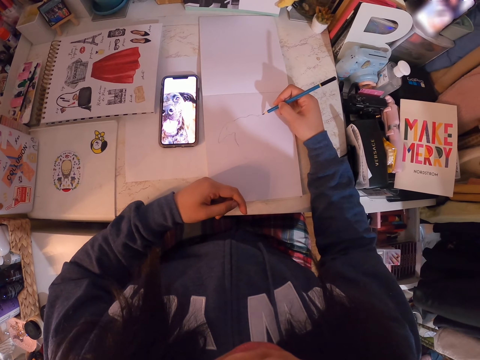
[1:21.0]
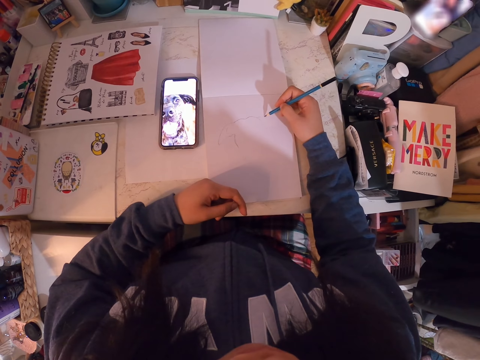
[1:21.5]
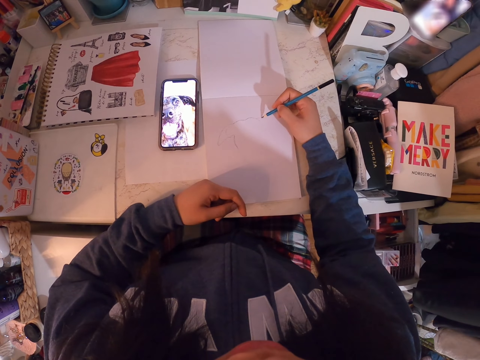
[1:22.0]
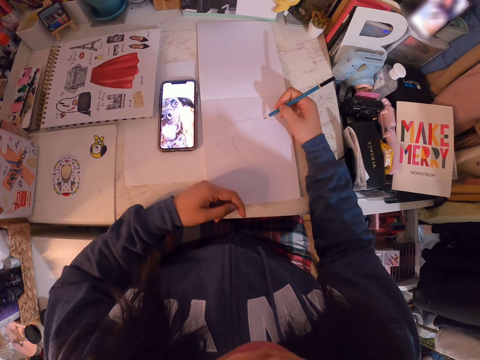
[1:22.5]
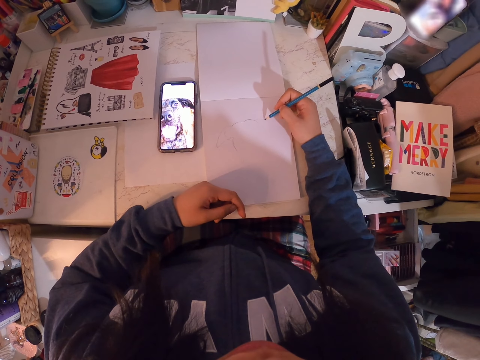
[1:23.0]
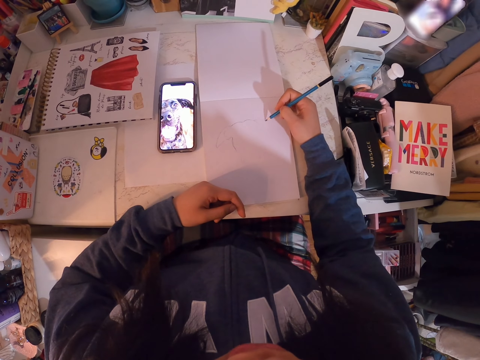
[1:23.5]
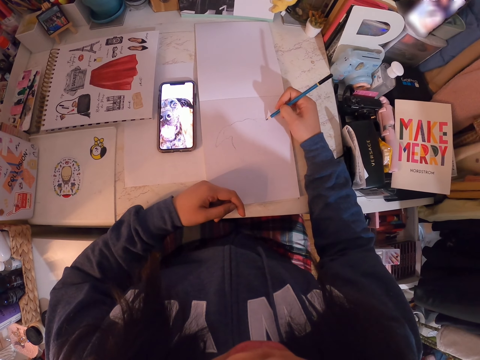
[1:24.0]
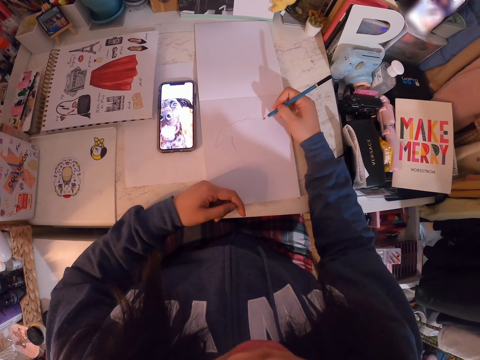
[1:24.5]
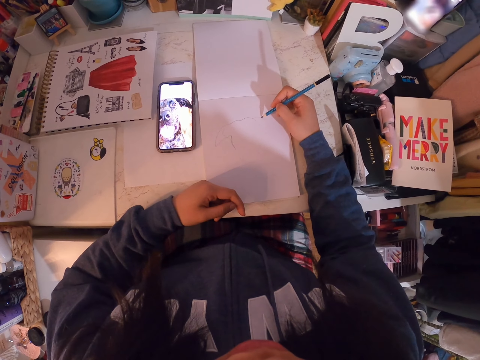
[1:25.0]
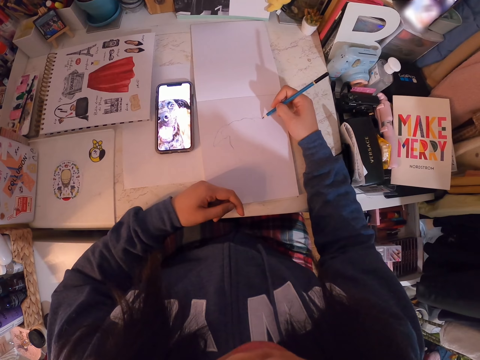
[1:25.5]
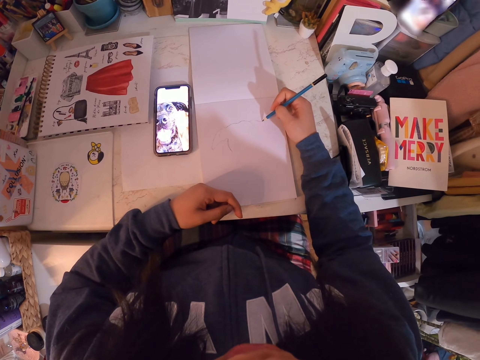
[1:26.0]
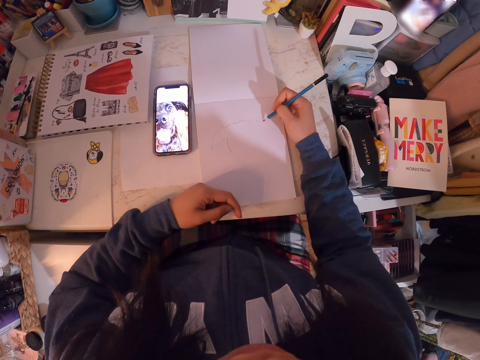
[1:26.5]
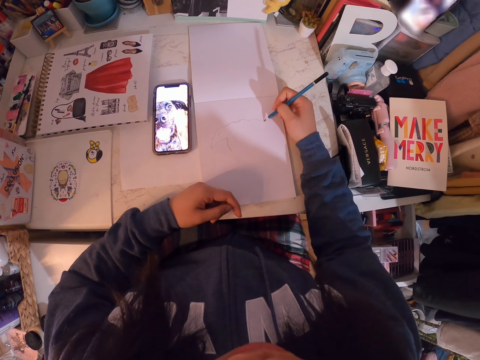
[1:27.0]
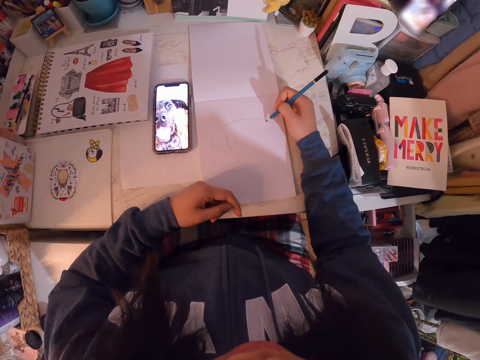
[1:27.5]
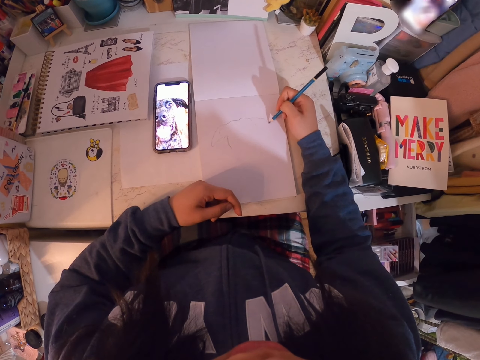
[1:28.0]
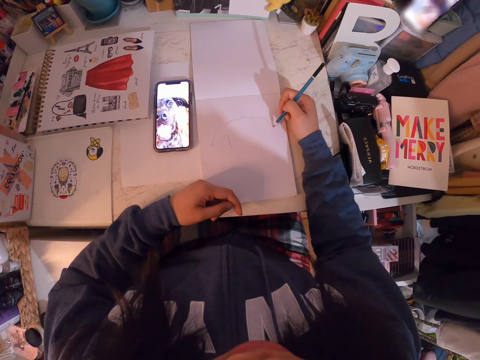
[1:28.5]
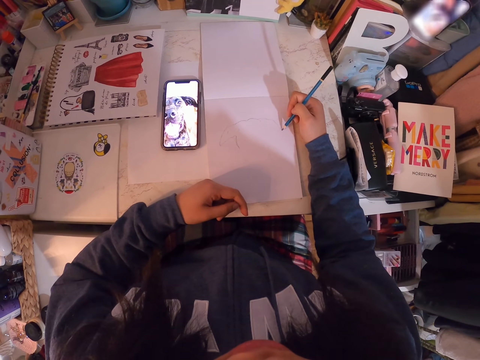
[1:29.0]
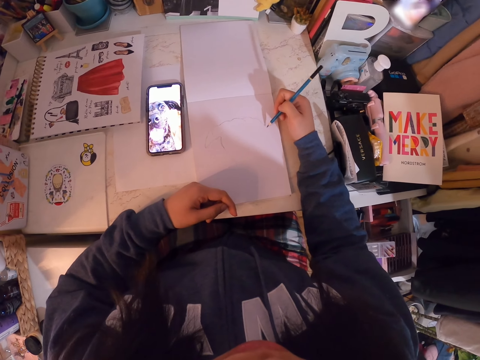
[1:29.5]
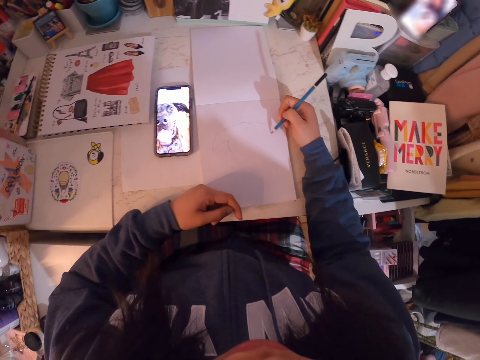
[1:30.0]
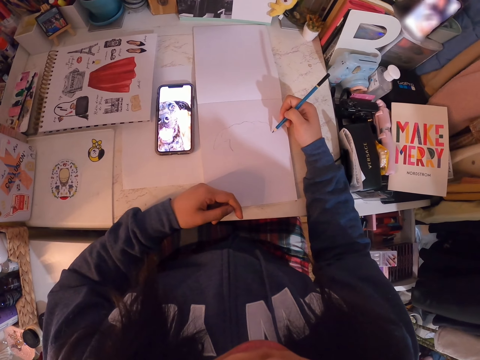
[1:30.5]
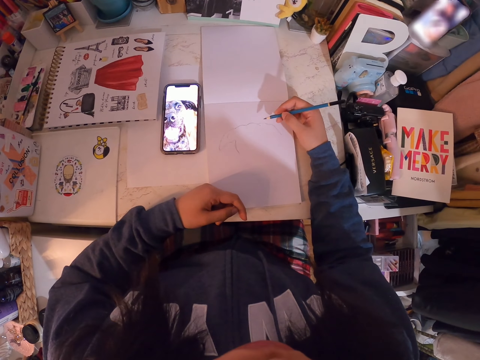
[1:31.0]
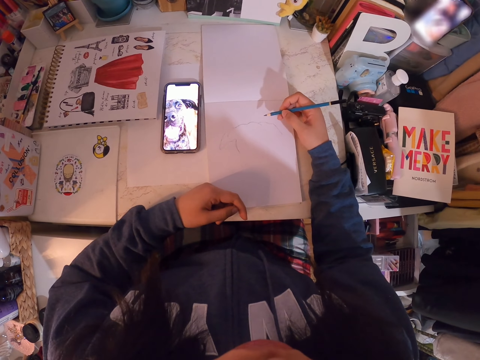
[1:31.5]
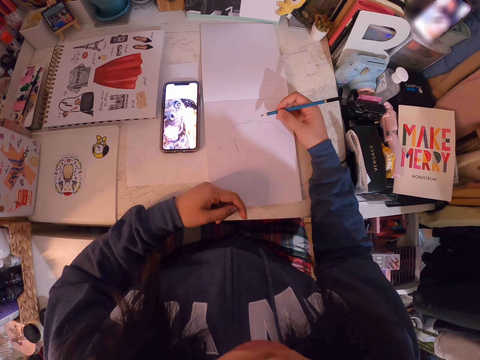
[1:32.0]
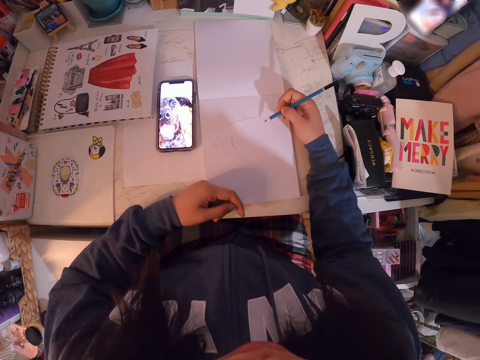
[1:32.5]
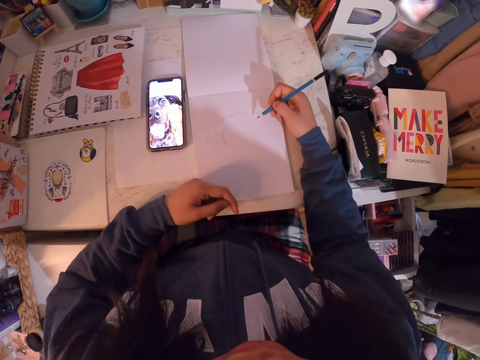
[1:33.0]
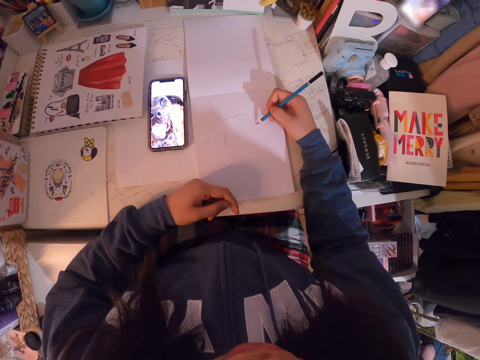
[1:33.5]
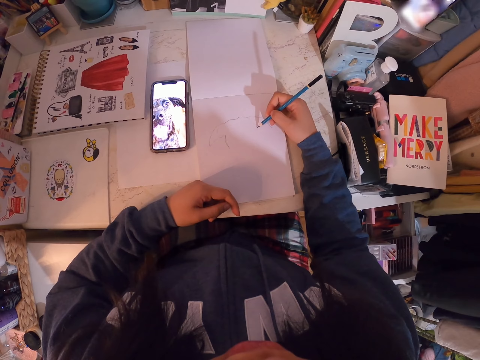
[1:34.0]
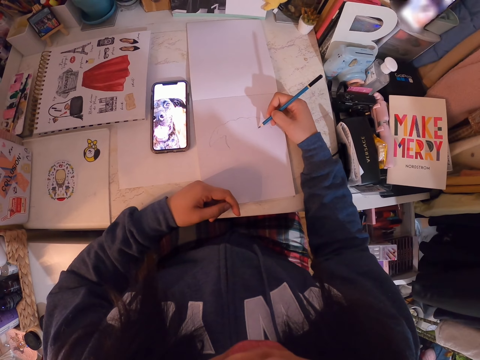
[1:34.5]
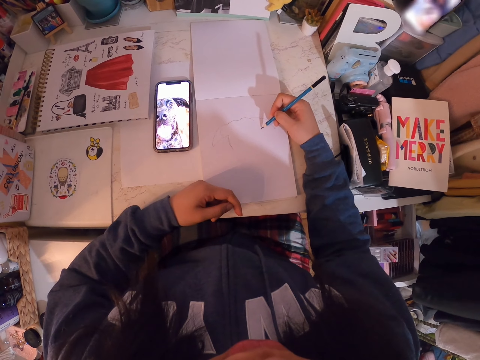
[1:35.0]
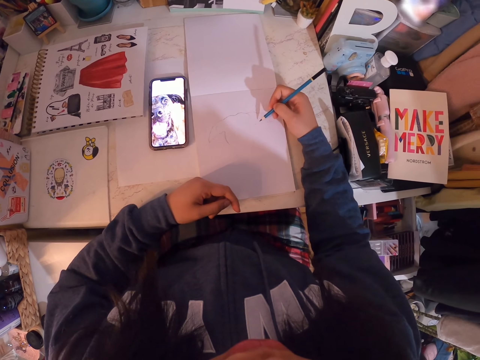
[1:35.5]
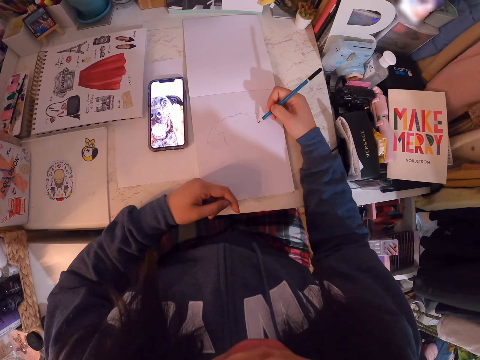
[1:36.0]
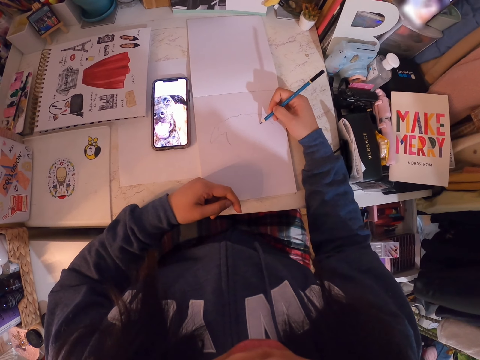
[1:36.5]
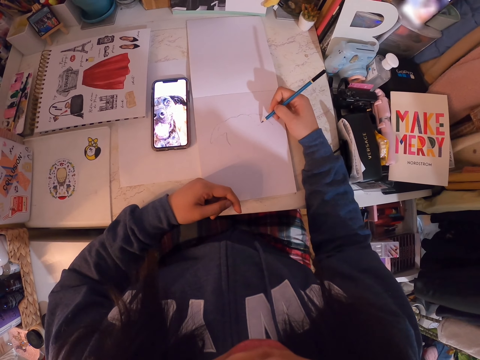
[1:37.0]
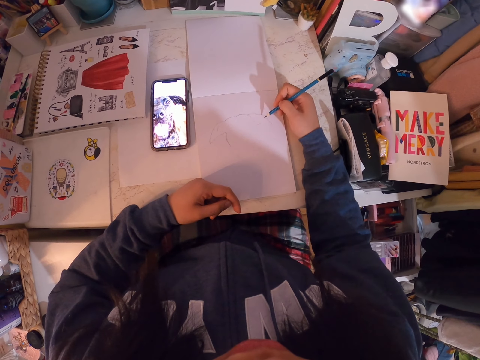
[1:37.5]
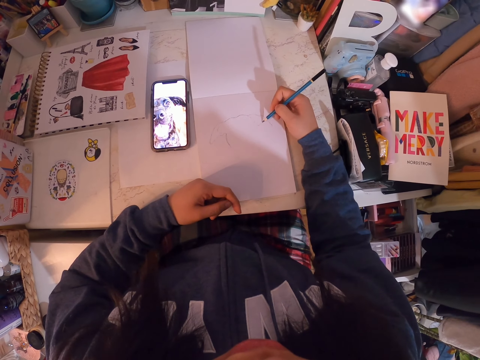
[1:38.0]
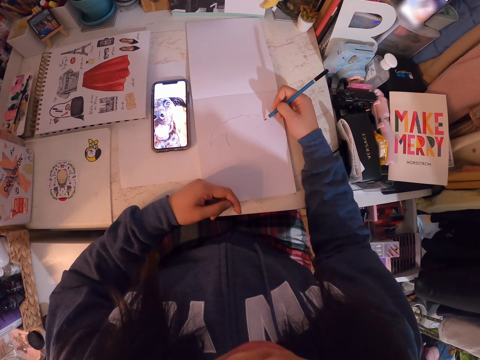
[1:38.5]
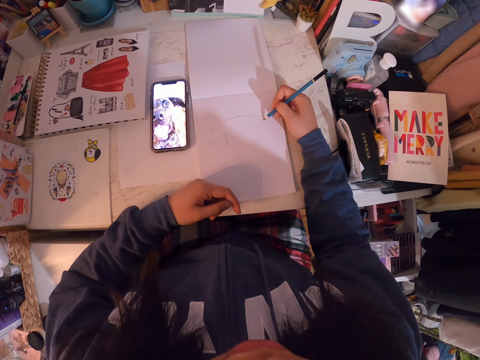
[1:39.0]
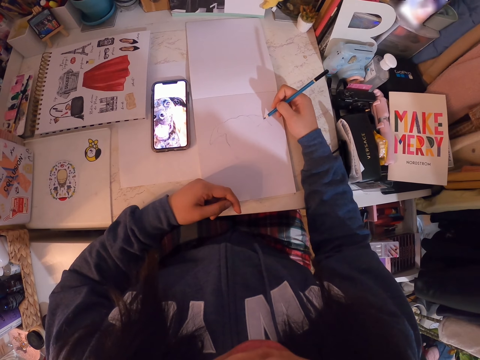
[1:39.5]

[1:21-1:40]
The camera wearer holds the pencil. They draw on the book.

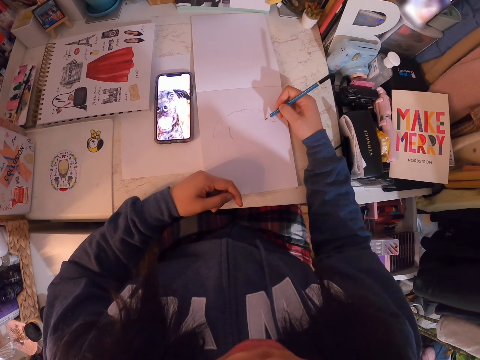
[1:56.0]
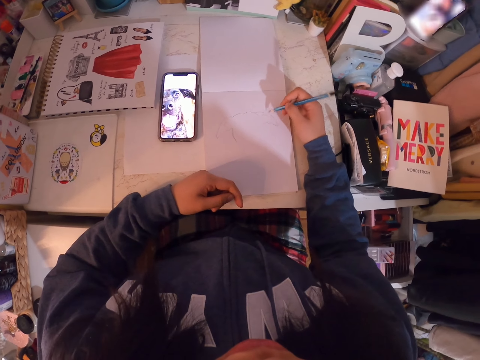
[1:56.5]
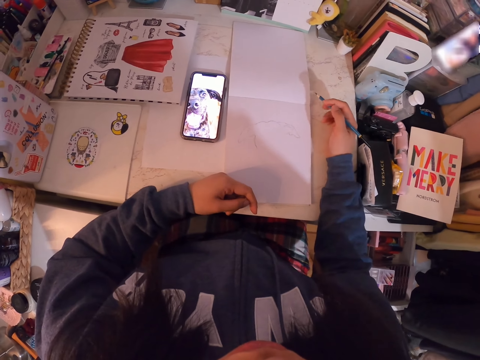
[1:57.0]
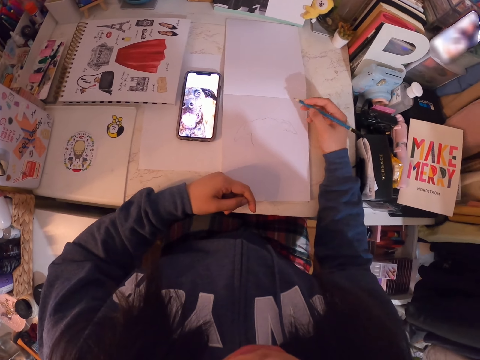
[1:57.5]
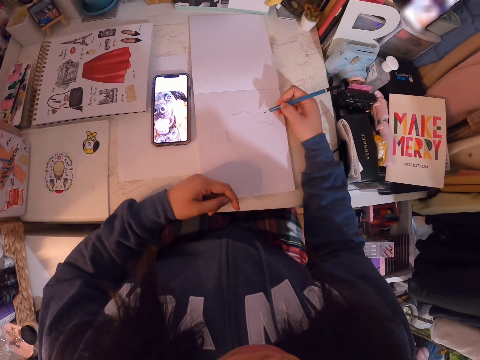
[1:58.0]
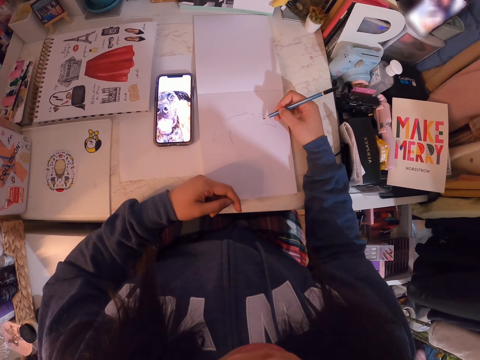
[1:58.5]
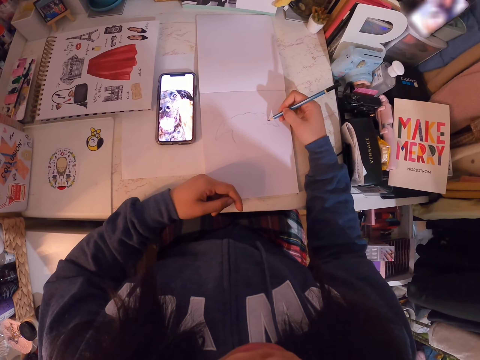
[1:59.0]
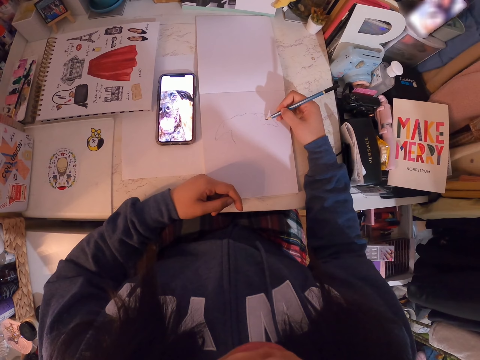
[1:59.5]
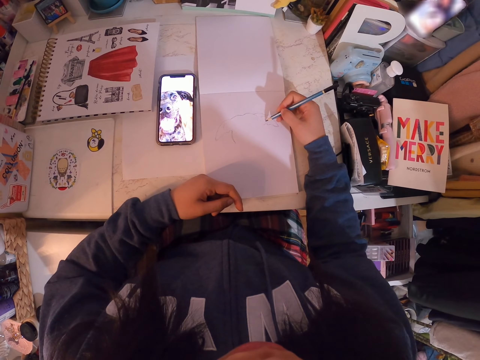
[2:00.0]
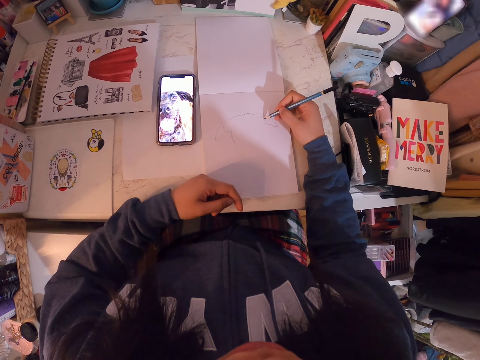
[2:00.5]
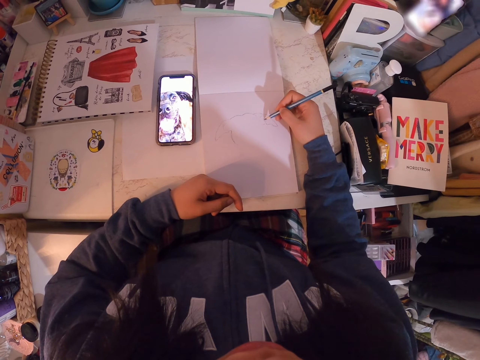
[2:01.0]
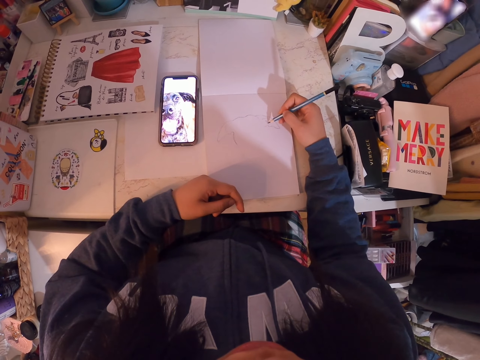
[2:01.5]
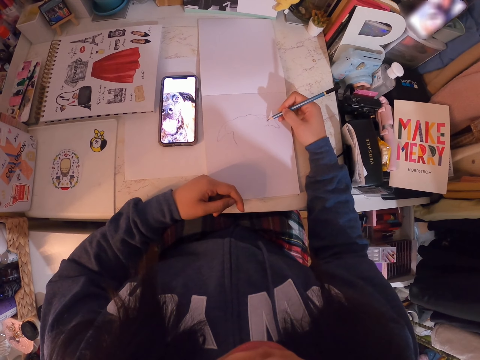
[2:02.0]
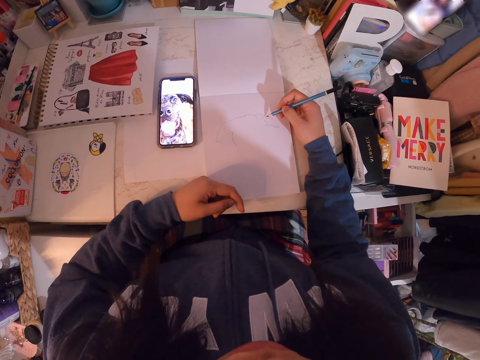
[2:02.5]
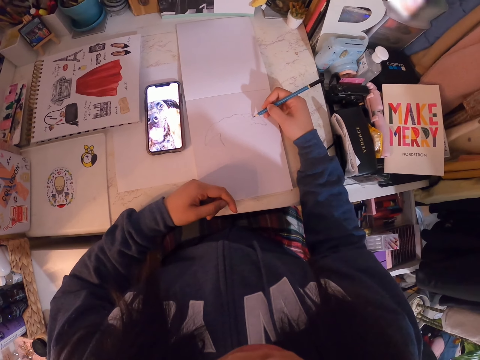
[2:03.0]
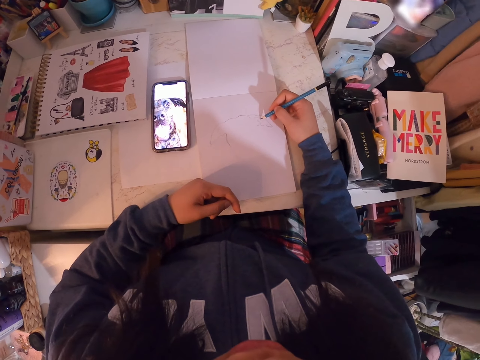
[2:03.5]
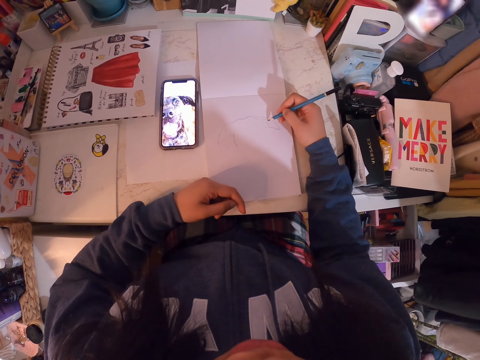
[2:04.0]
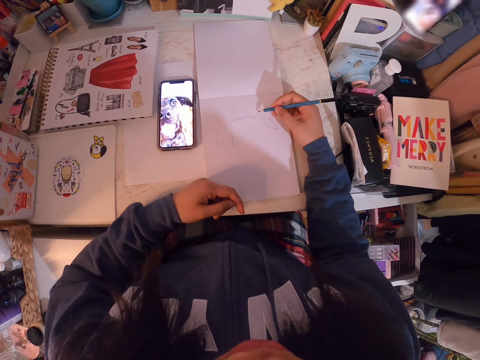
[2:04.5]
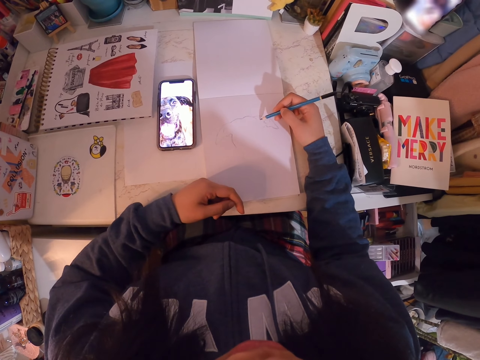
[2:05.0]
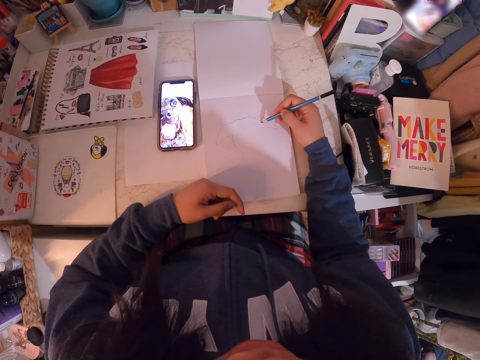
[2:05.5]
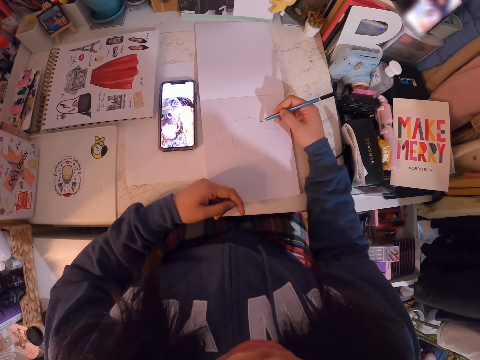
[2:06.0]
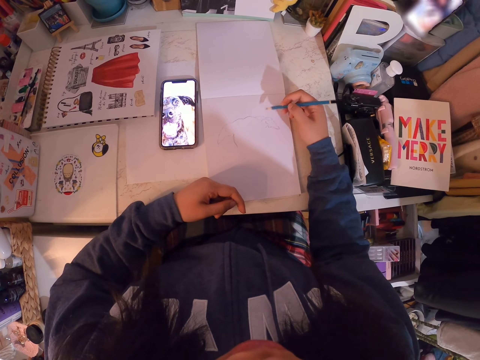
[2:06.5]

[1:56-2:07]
The camera wearer holds the pencil. They draw on the book.
